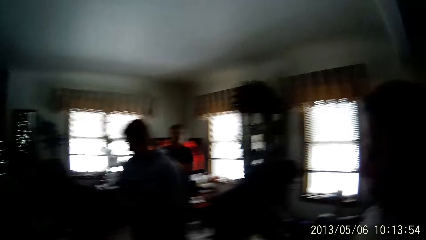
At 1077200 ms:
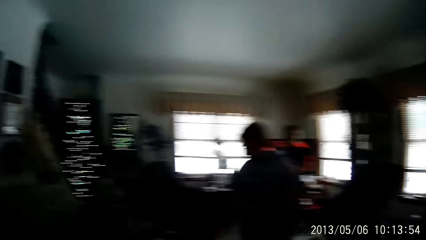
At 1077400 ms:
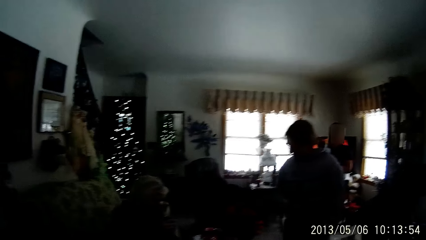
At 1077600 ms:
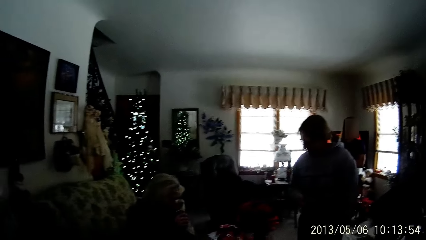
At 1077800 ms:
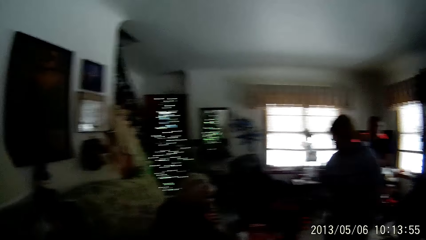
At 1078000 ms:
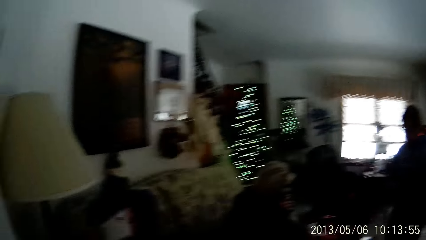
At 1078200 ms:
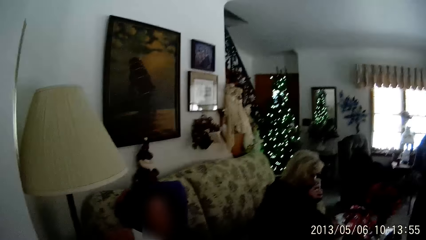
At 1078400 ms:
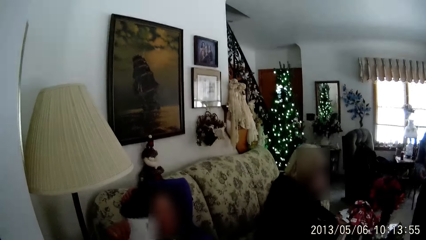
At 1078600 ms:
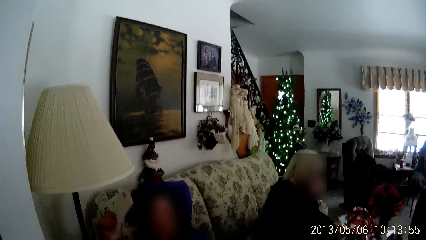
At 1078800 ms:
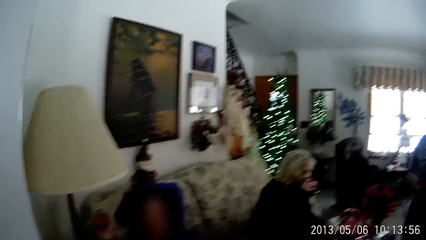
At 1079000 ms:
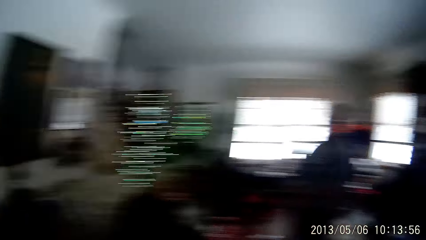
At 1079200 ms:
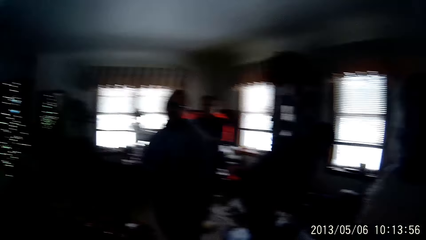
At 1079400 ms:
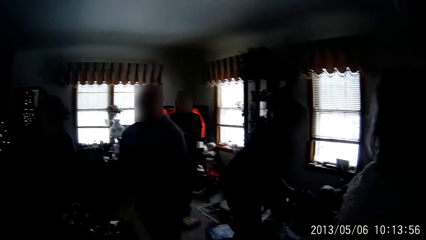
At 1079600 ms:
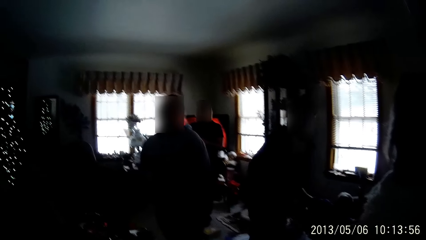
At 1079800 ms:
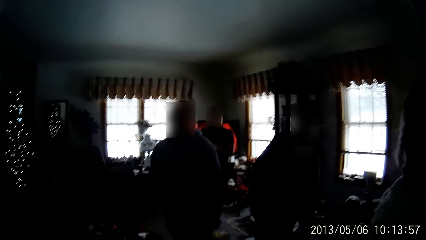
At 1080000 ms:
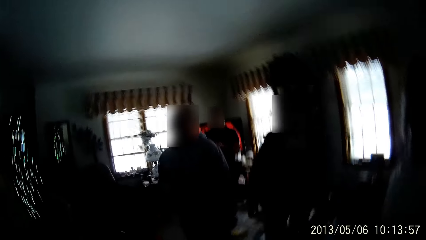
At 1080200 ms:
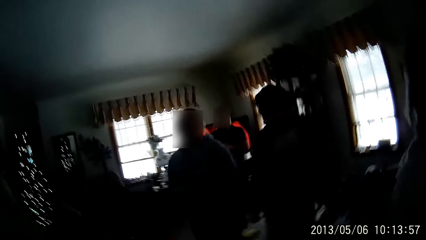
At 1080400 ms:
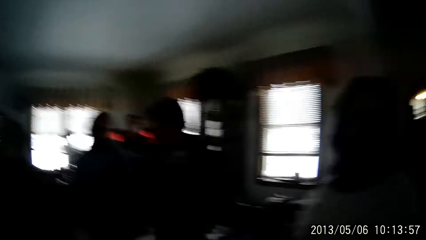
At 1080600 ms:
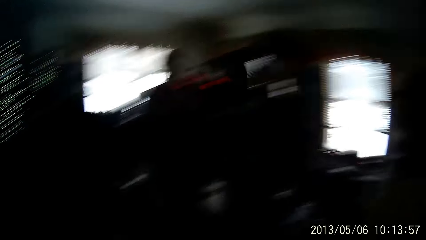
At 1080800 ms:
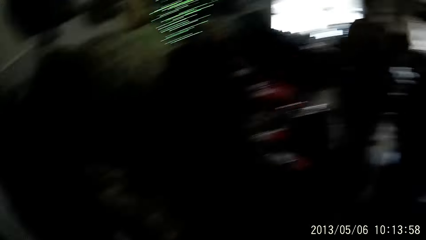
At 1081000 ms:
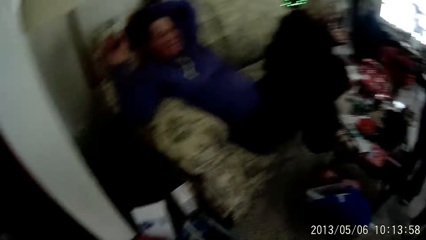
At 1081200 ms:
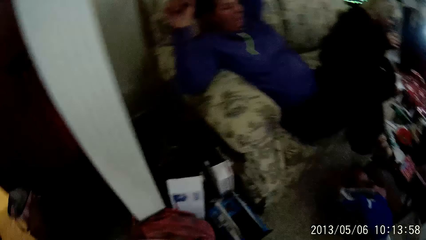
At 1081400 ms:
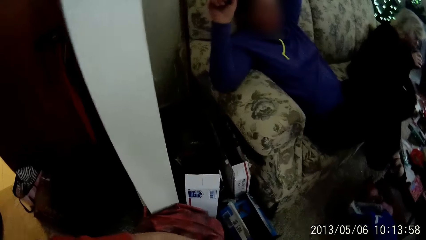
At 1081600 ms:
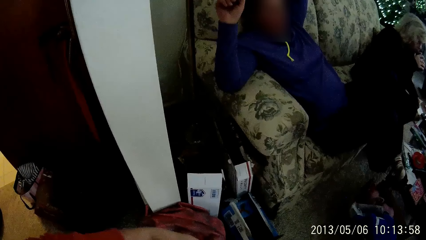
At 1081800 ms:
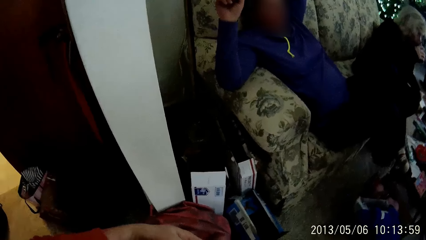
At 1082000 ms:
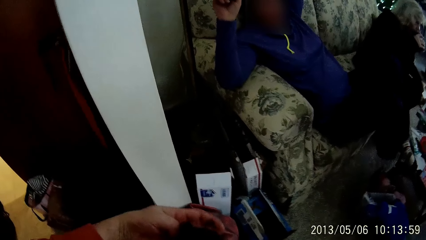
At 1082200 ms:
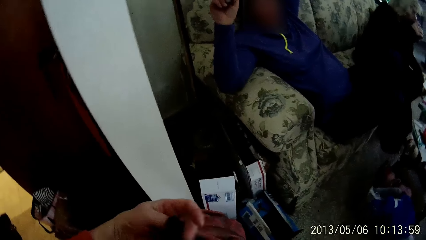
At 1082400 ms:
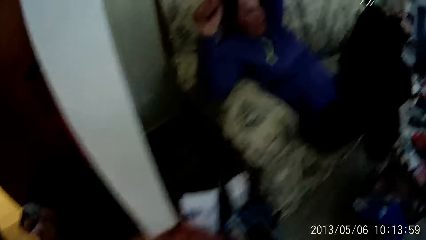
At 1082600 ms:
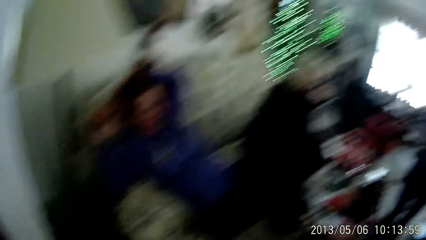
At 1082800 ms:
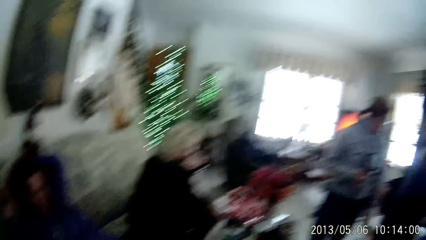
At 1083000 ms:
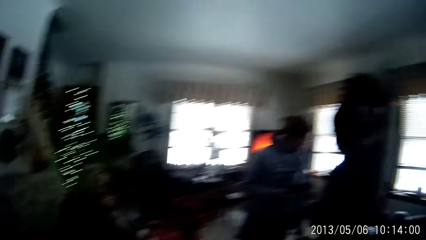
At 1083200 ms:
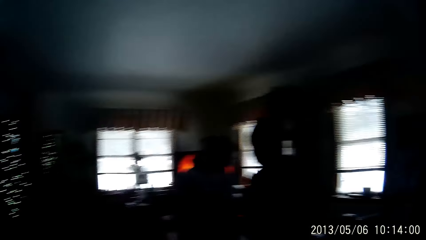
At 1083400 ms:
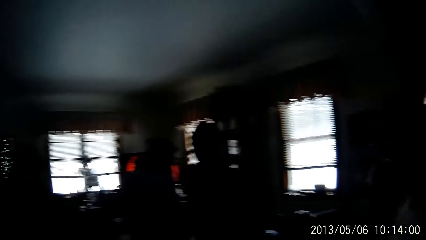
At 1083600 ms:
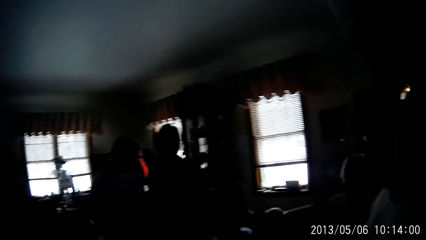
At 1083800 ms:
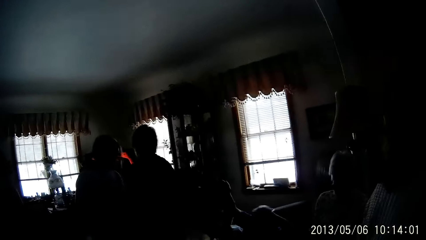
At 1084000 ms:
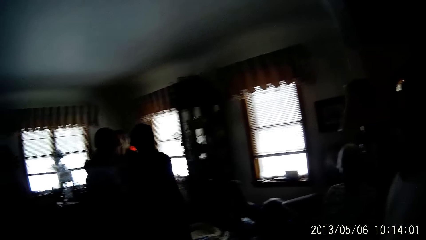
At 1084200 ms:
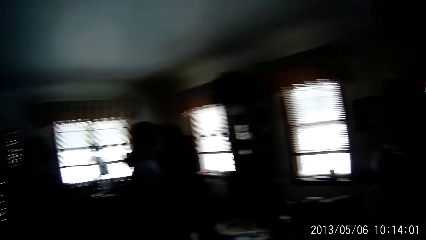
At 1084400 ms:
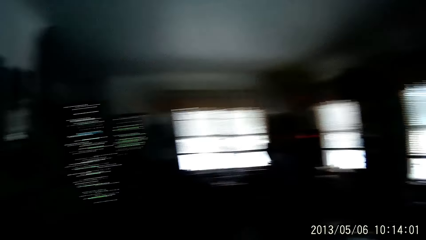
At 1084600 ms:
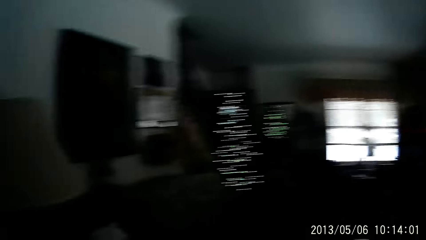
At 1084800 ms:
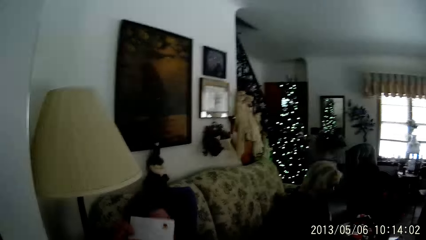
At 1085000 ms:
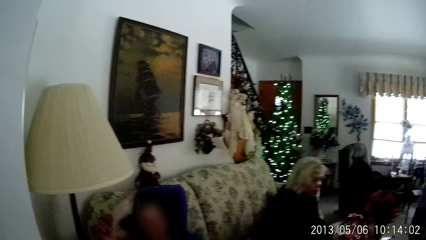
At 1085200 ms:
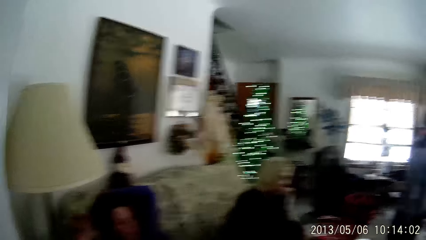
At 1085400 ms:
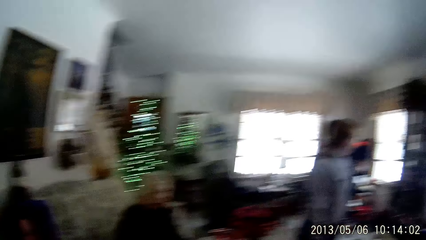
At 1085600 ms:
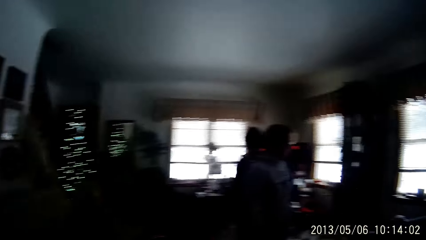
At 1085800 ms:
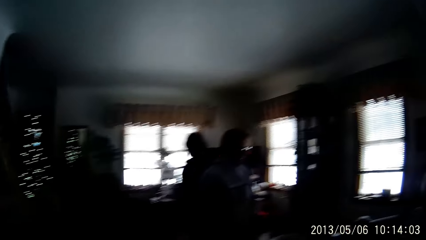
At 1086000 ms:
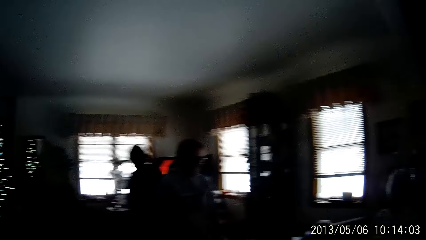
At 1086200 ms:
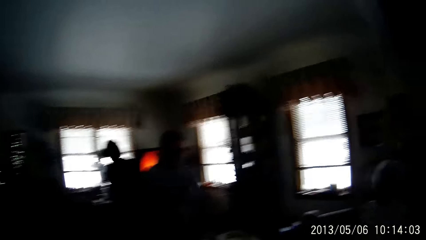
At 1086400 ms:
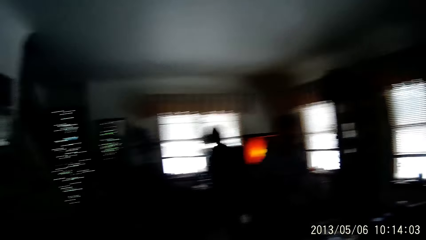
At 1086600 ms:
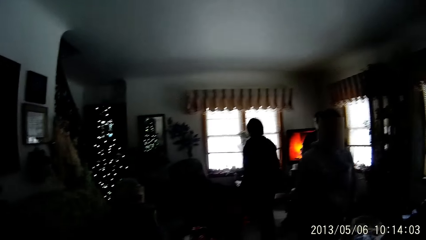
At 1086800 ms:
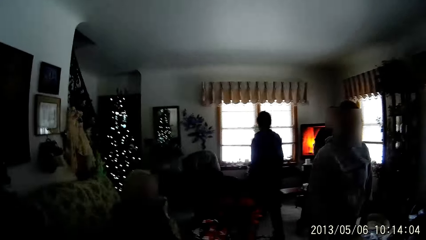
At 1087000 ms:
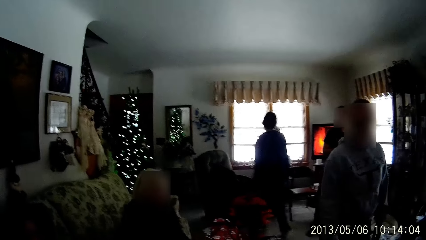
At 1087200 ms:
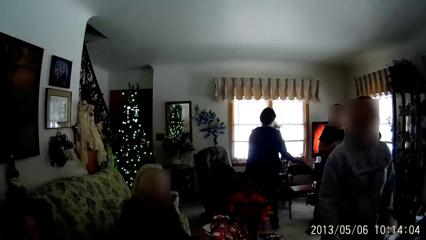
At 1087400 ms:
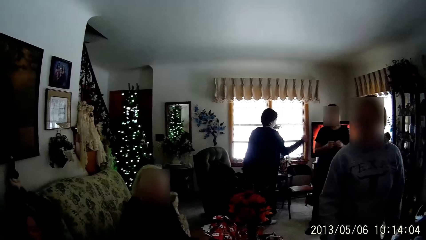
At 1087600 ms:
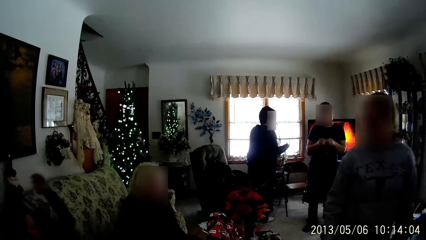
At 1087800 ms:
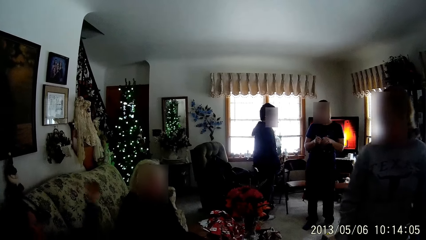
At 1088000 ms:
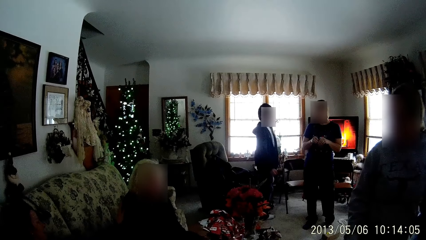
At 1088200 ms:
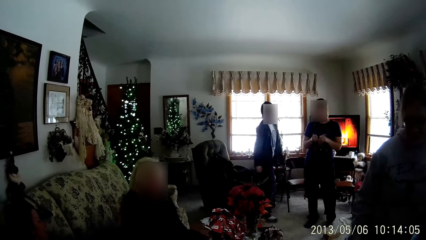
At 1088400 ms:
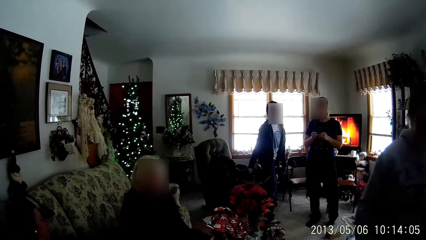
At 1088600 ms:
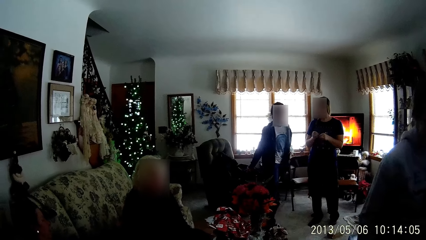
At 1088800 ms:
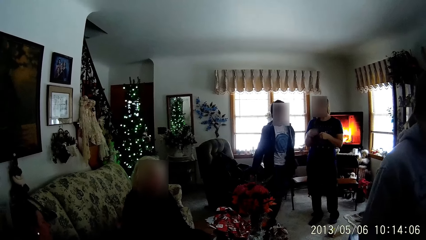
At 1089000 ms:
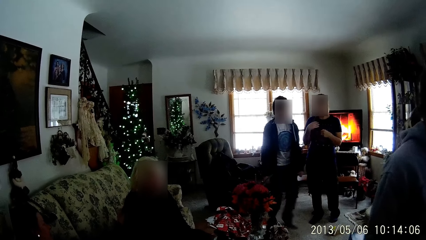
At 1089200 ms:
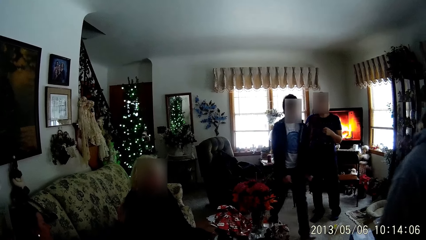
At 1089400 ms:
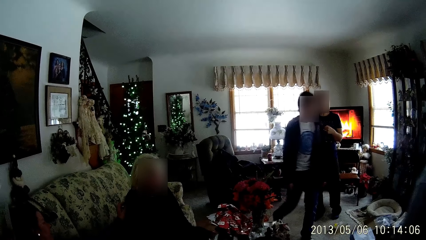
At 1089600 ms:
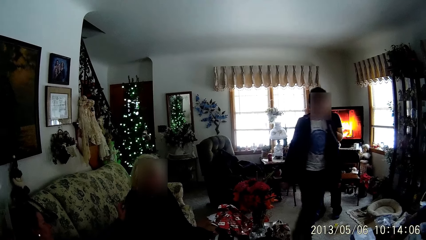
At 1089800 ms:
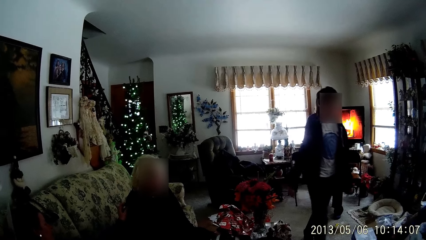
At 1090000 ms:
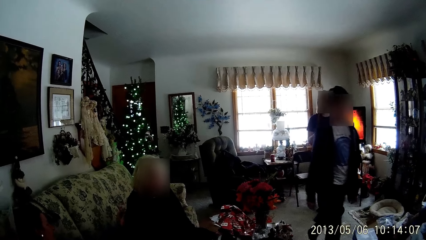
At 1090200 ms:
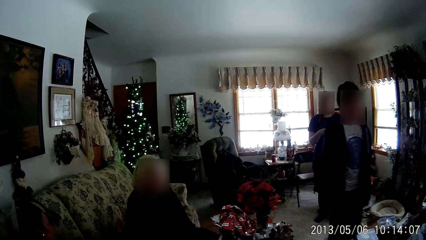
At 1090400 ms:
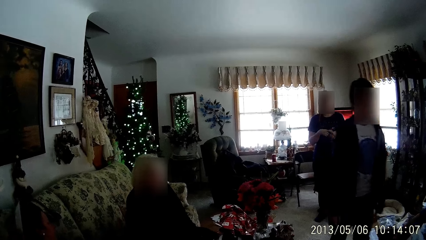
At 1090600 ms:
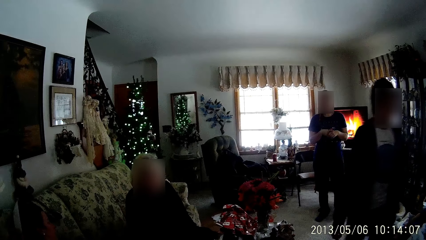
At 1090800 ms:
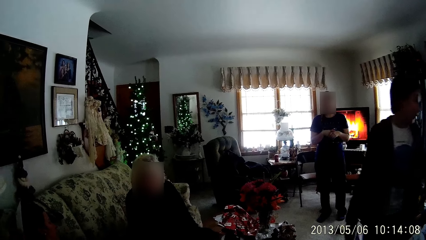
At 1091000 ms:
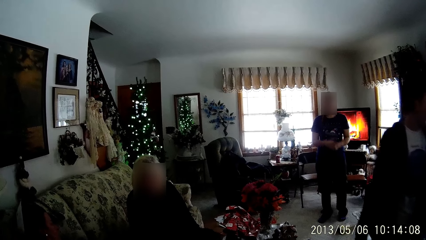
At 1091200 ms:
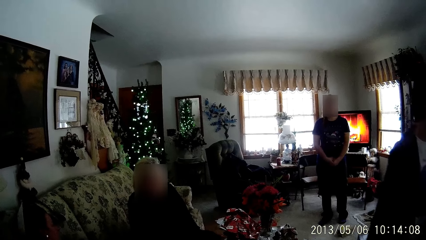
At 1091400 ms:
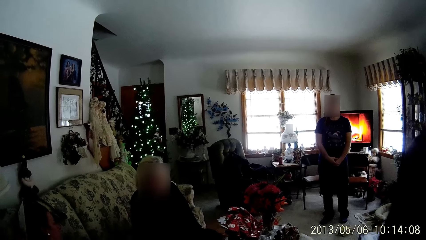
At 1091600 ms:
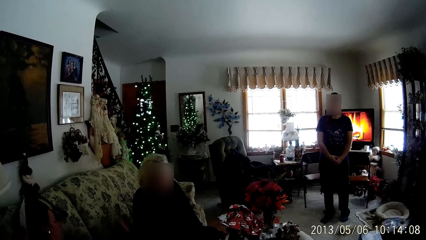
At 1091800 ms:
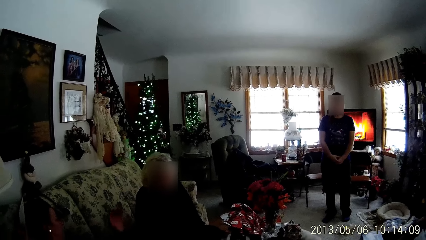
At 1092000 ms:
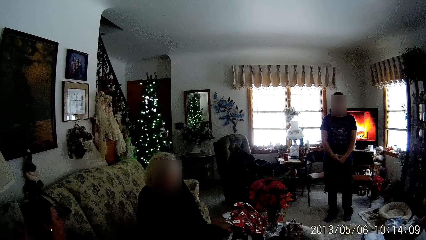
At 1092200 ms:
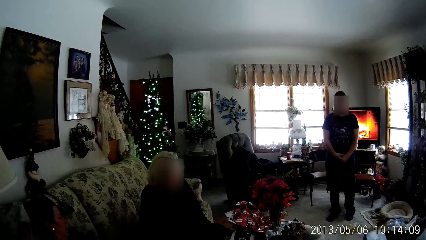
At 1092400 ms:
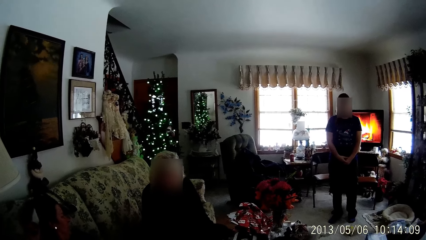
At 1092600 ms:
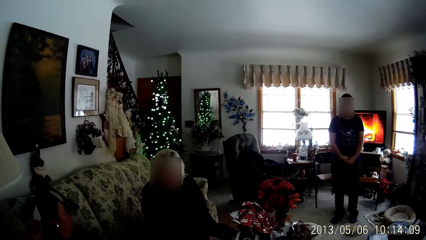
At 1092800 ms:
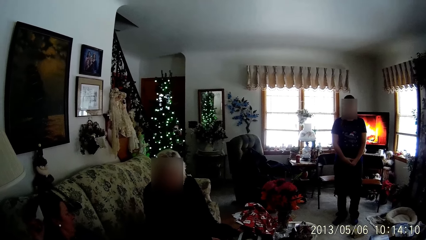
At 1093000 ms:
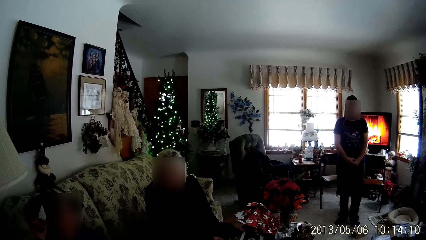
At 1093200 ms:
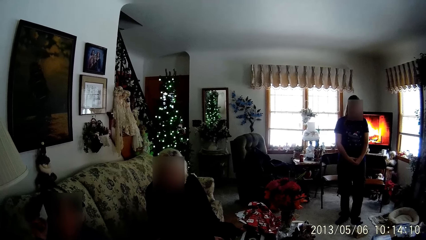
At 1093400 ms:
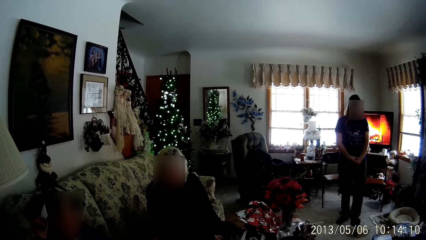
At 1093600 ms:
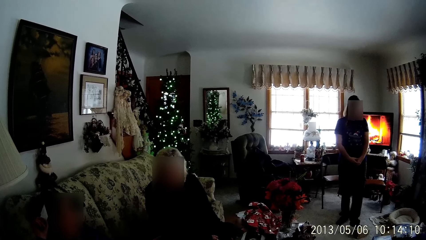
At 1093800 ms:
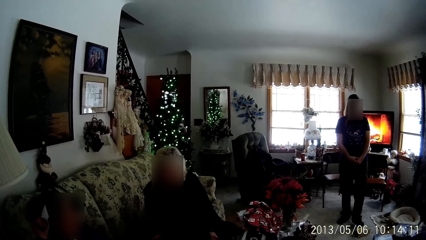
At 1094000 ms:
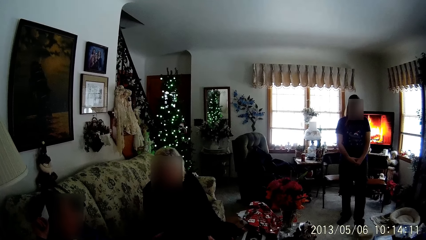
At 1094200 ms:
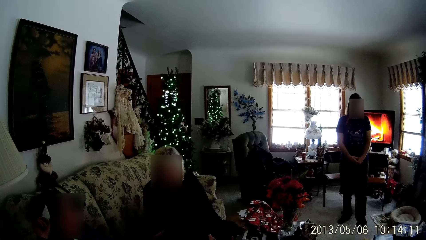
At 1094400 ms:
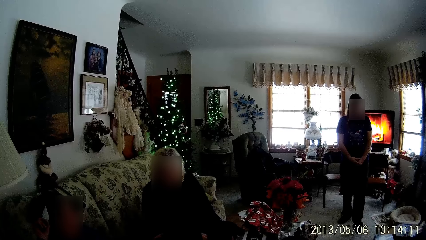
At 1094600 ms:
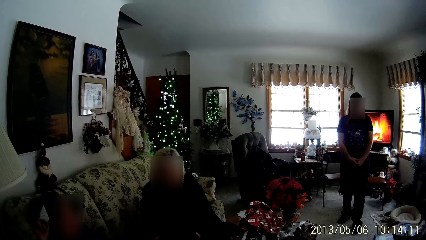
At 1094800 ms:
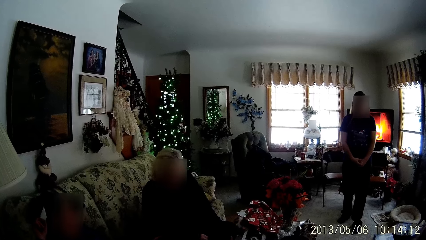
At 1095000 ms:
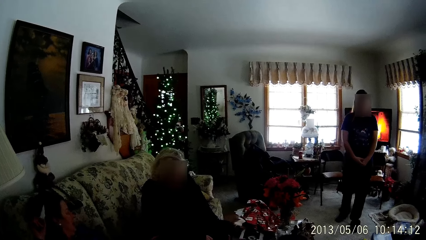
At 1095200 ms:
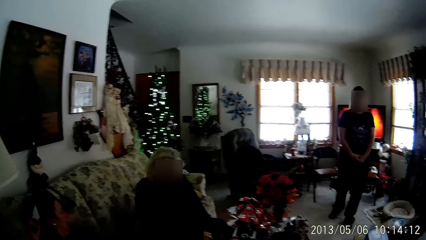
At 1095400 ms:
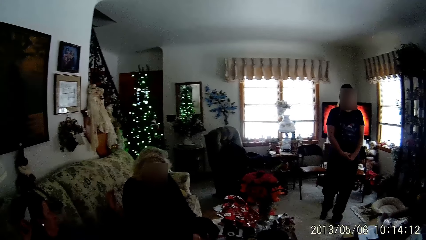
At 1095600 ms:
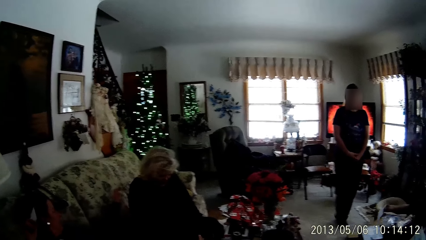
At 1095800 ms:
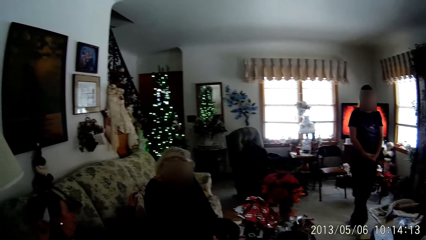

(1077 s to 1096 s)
The camera wearer looks at a woman. The woman lifts her hand. The camera wearer looks at his hand. He looks around the room.
